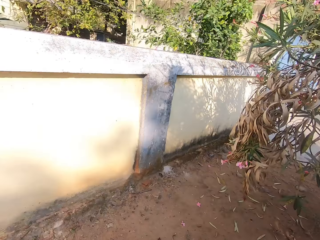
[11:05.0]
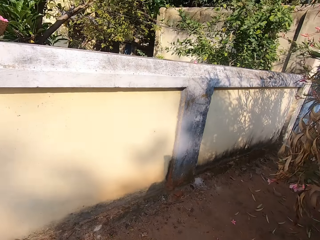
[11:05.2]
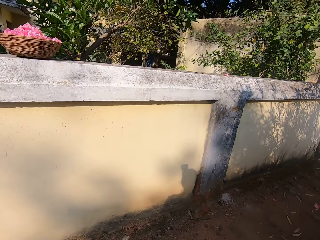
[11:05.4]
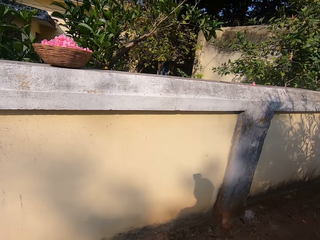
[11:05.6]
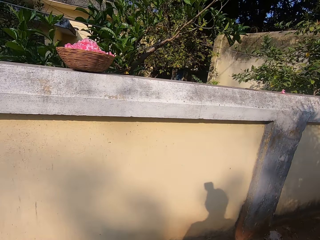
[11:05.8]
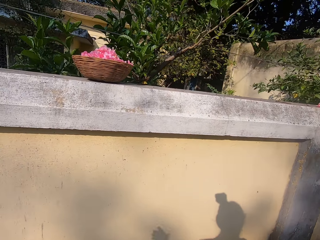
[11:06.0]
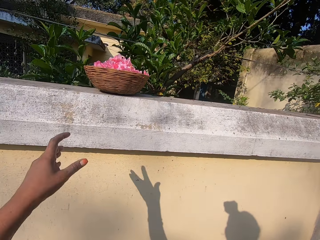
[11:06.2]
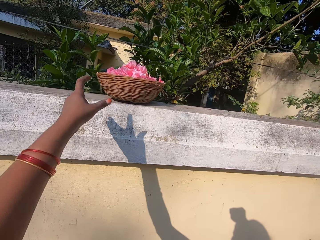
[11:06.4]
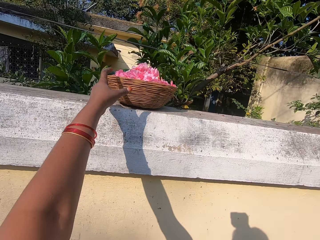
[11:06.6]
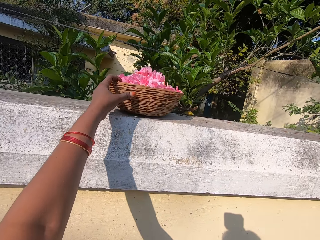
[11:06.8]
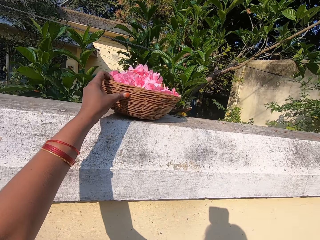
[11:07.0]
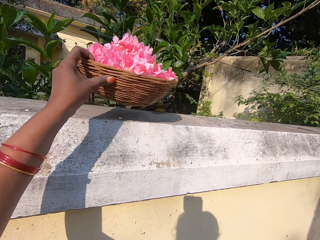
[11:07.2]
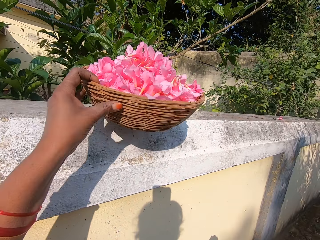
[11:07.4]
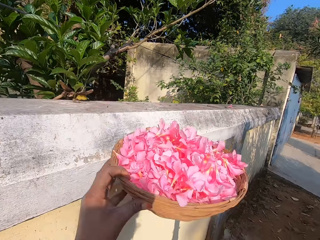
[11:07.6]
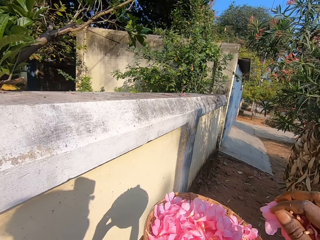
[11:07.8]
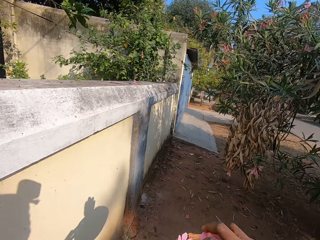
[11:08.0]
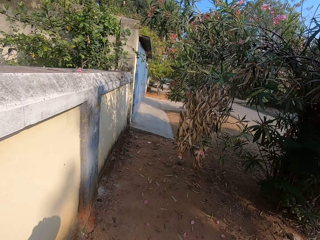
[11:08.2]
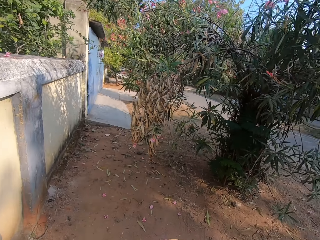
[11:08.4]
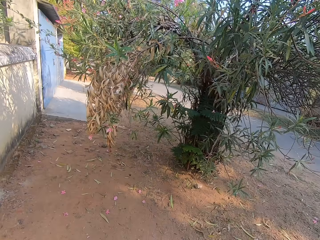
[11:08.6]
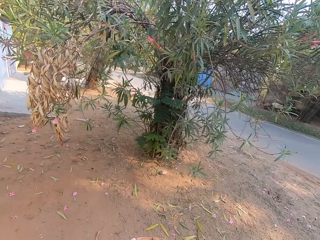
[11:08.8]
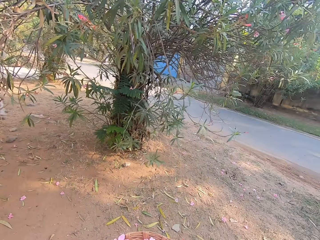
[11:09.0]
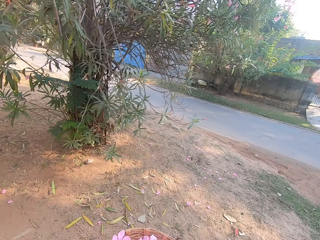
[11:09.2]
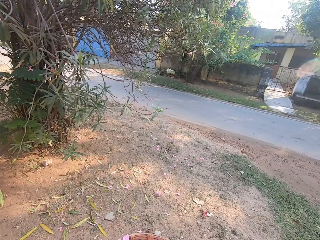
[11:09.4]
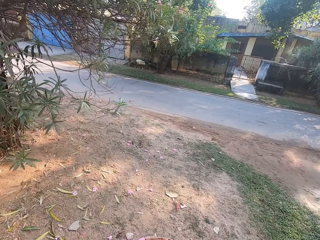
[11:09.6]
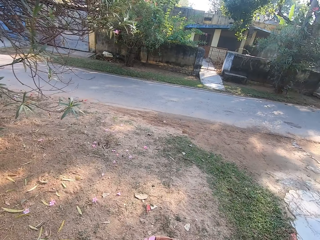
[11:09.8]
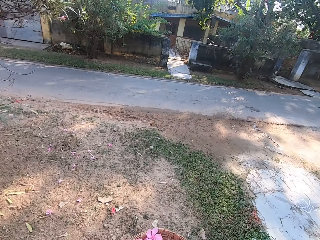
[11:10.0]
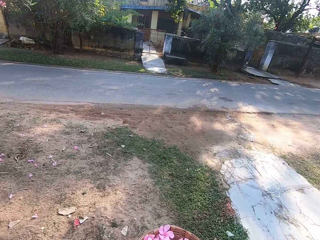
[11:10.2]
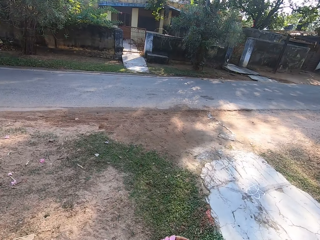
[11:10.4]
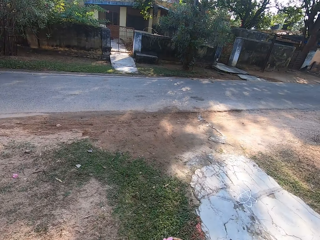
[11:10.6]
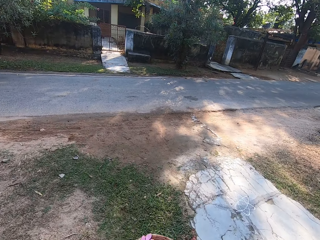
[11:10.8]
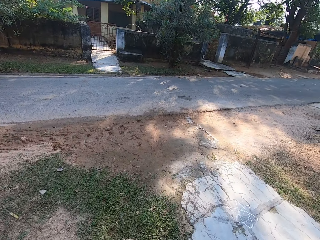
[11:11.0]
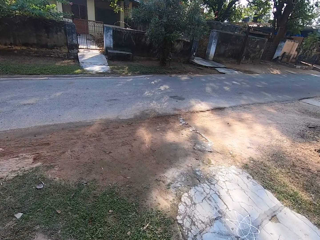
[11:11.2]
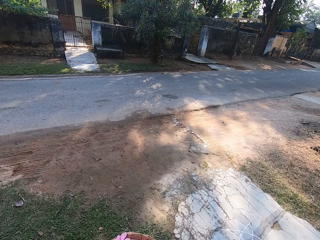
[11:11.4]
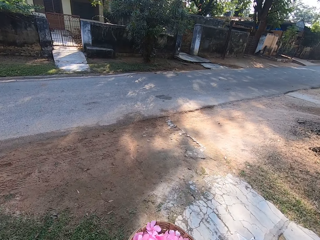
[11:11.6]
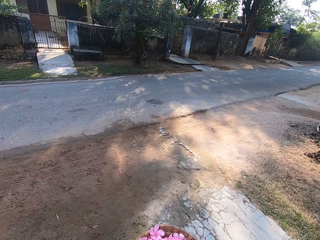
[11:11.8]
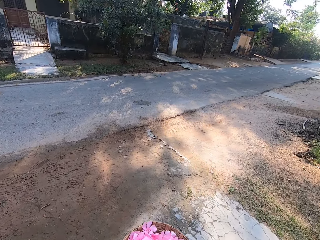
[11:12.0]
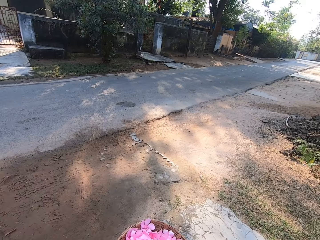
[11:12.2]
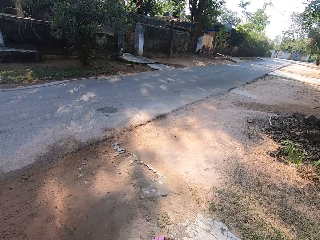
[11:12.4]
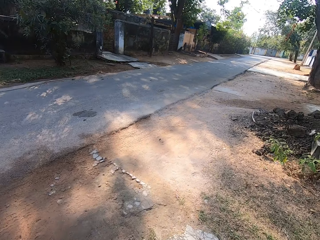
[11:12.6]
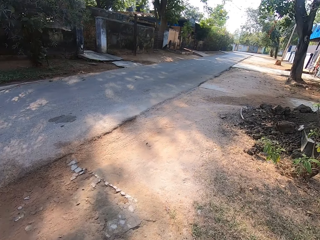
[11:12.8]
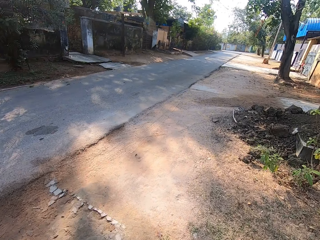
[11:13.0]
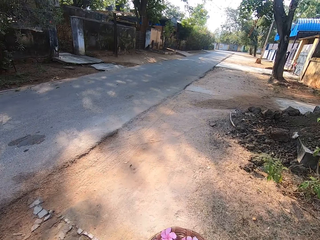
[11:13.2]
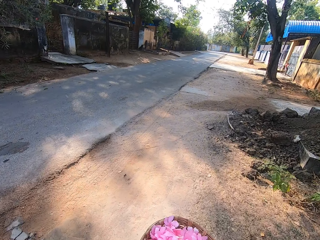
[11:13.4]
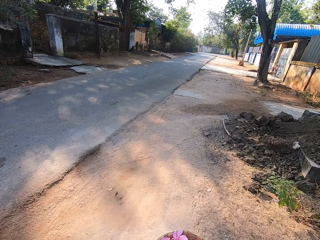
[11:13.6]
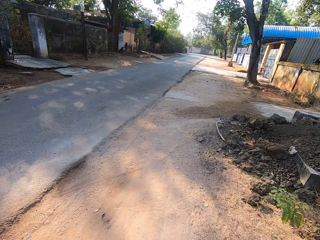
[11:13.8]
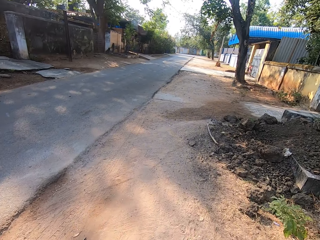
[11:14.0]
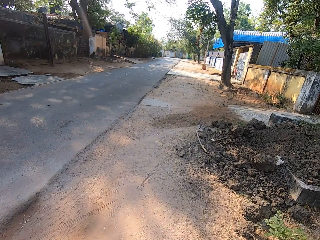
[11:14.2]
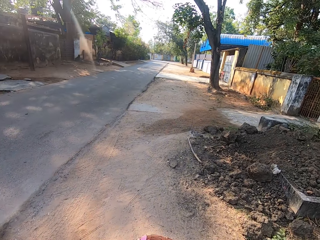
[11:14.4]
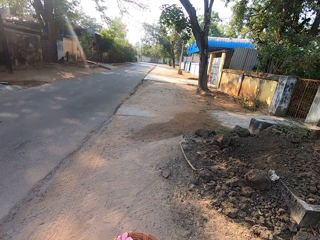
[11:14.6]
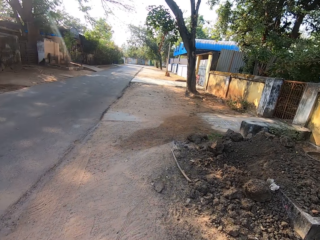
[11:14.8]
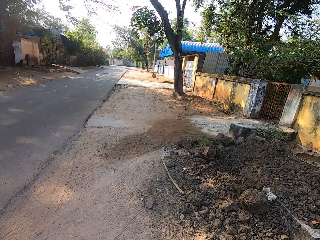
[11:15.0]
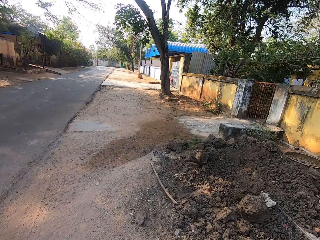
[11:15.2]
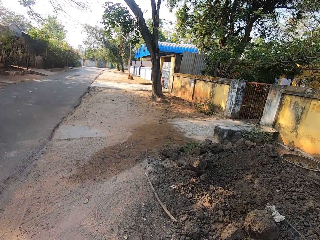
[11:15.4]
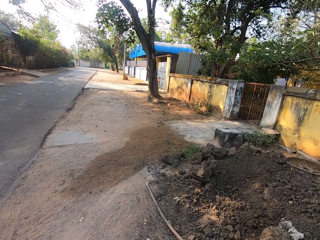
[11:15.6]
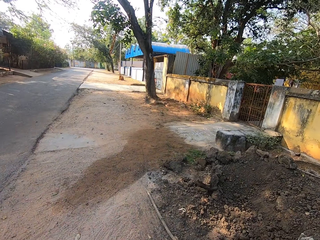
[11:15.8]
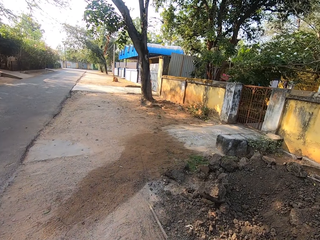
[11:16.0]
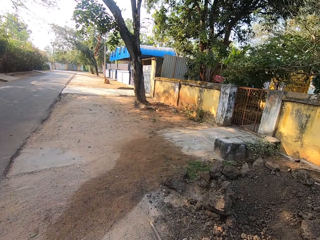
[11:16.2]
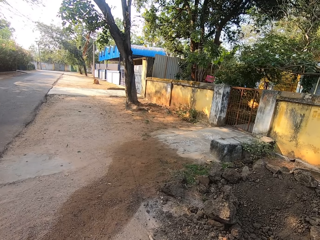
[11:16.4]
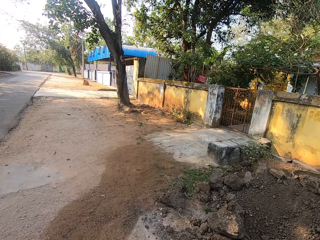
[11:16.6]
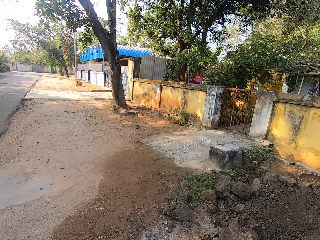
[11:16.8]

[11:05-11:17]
The camera wearer picks up the flower basket. They drop the flowers in the basket. They walk away. They walk around.

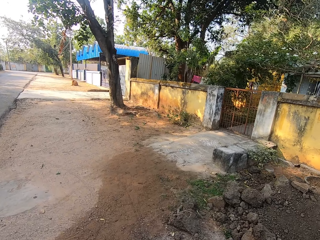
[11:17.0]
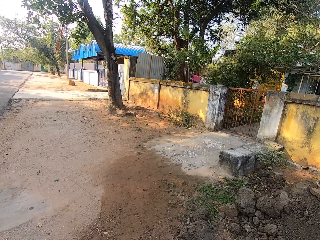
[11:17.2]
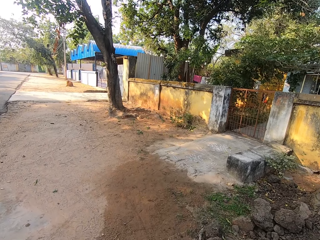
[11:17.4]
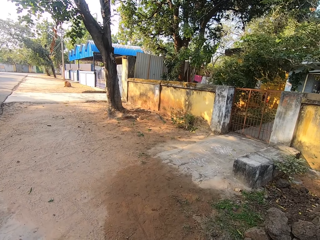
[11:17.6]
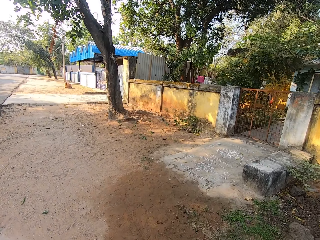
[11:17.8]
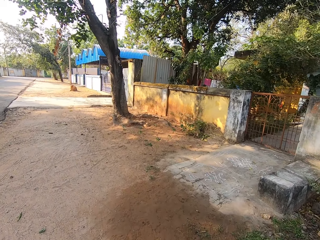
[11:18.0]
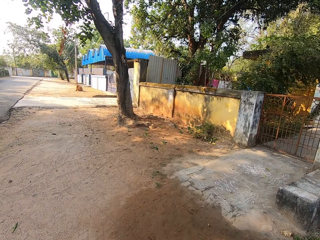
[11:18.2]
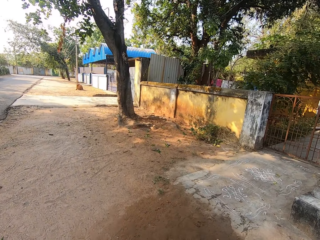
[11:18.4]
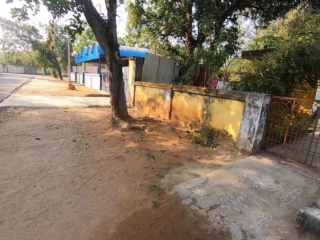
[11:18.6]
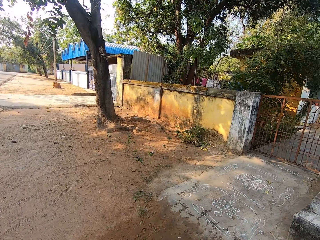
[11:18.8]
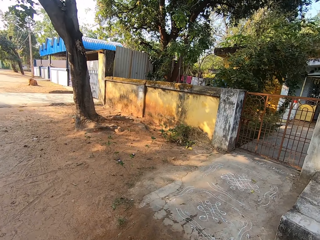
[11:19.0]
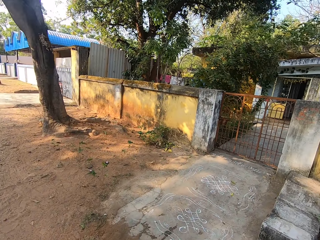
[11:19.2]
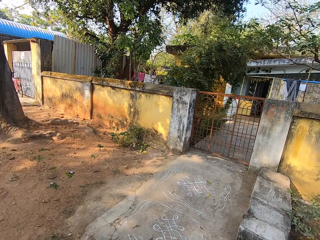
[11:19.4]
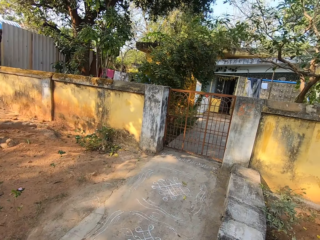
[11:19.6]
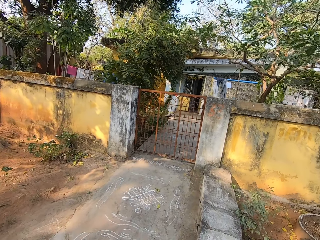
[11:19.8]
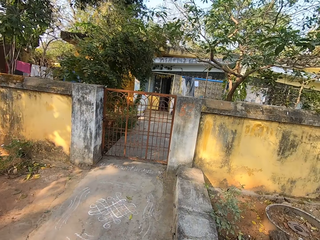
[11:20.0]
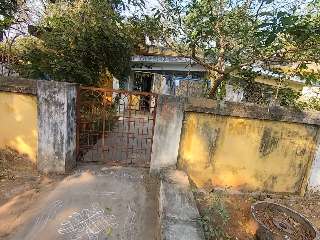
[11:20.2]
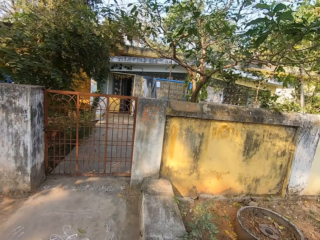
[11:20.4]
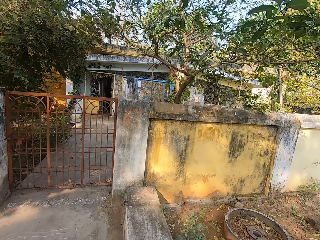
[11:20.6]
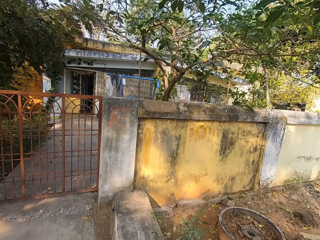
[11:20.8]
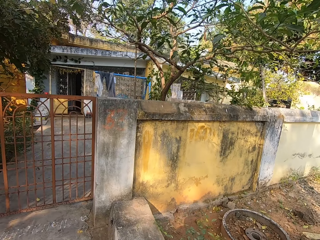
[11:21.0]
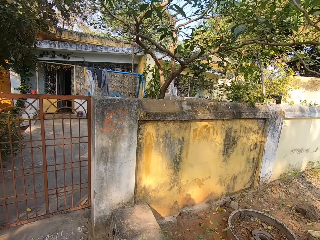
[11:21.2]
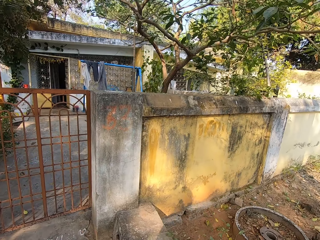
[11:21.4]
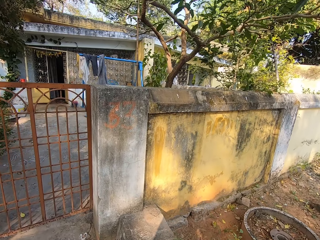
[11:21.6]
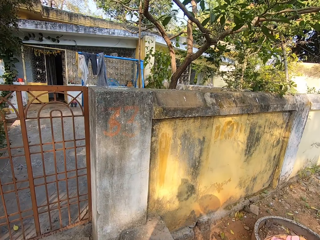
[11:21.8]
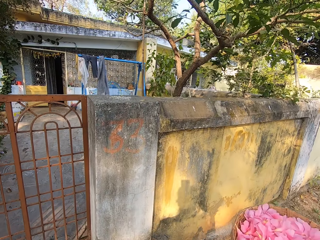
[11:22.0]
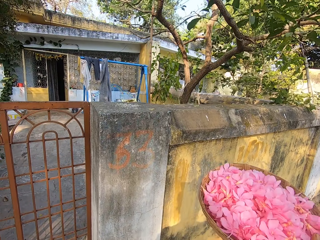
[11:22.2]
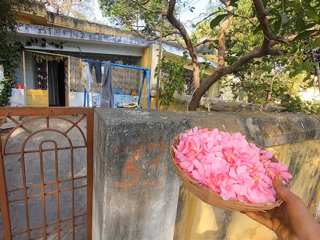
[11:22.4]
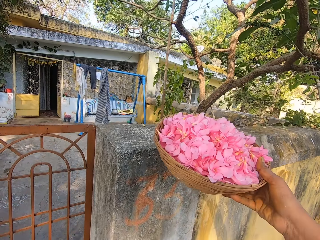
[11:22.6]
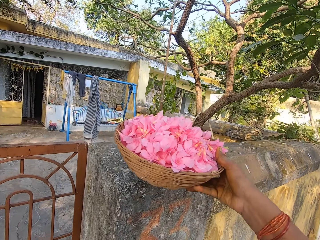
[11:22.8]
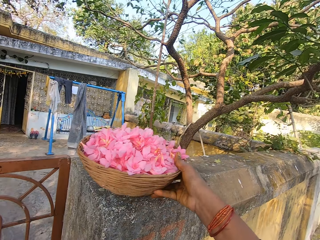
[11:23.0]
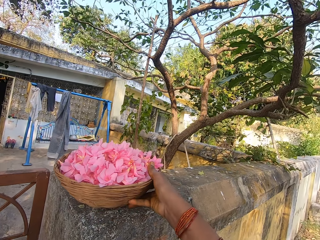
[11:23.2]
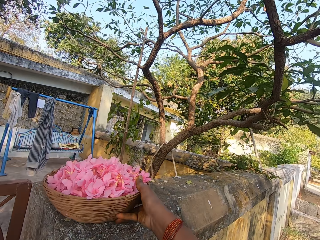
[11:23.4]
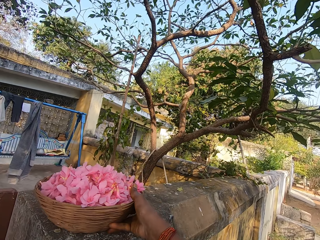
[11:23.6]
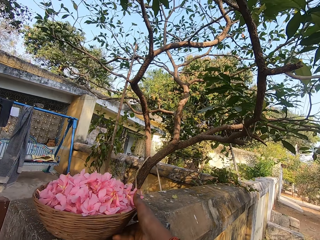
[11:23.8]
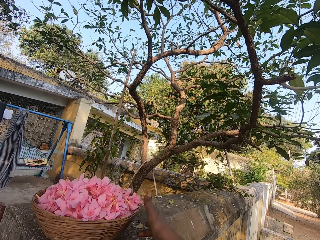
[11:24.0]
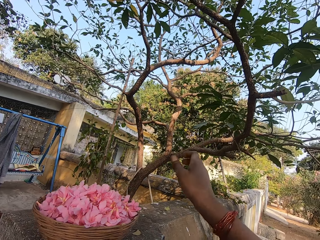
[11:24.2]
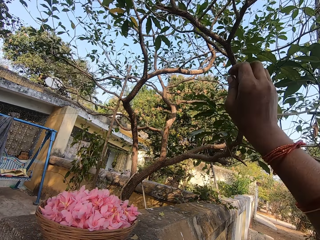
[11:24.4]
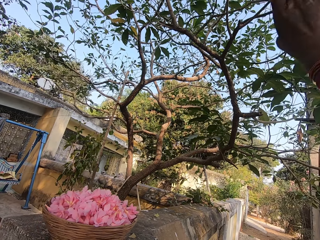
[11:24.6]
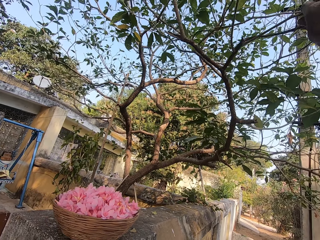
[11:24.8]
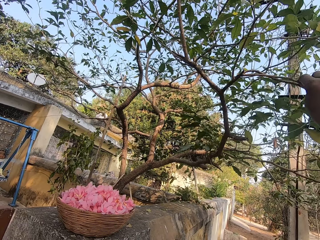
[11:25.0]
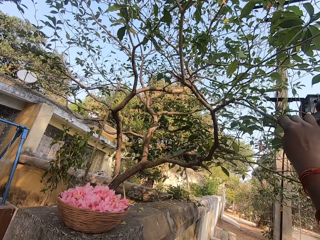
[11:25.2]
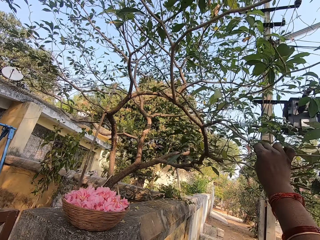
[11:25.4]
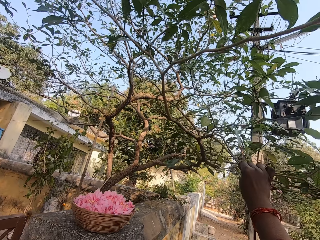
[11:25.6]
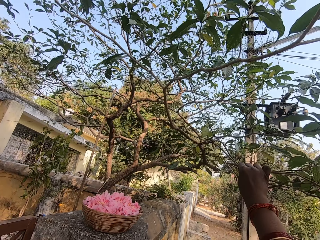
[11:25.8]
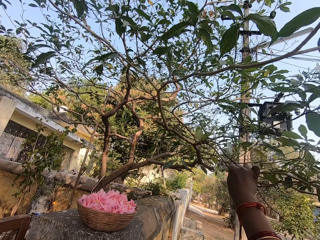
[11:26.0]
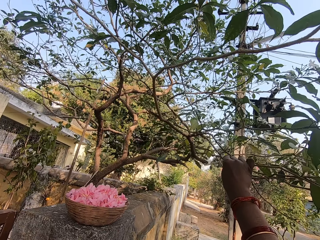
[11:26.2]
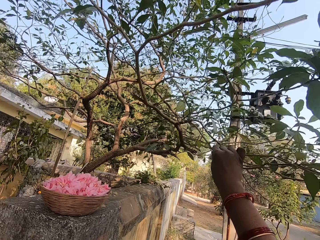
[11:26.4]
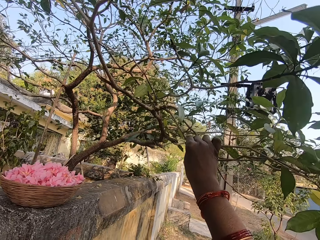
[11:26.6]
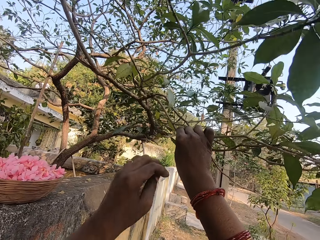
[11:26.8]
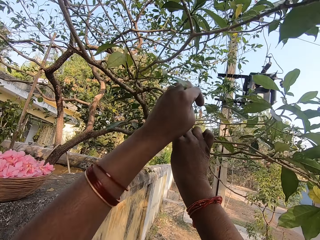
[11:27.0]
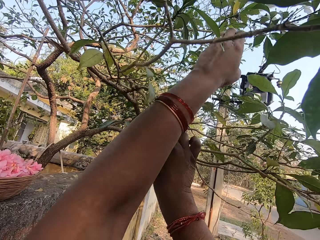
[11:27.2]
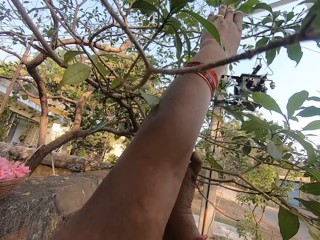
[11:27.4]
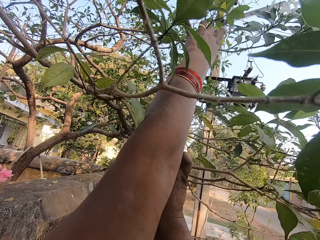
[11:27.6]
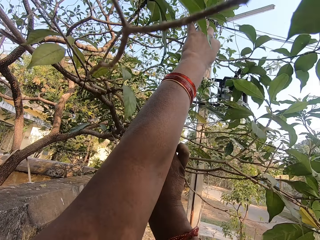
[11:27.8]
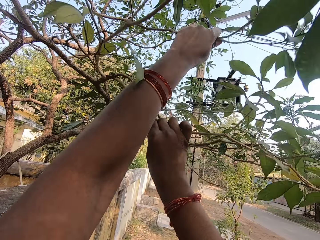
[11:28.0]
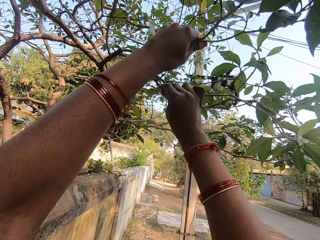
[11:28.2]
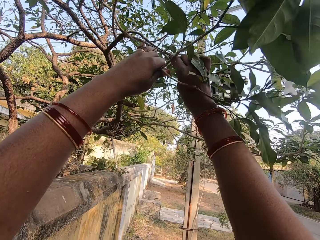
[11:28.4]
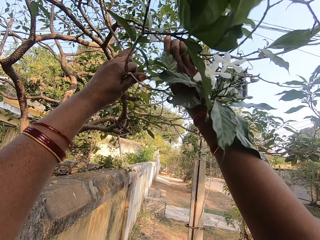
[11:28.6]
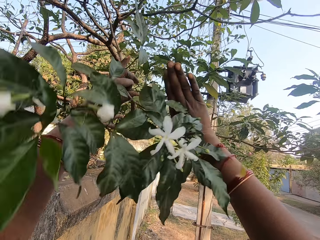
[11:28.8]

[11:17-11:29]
The camera wearer places the flower basket on the wall. They pull tree branches.
